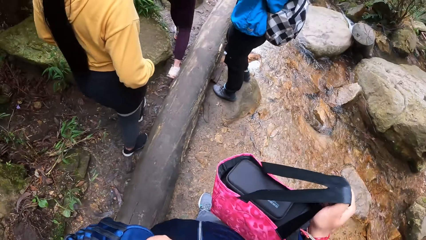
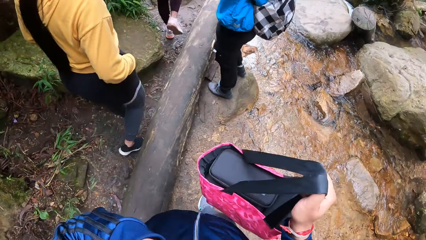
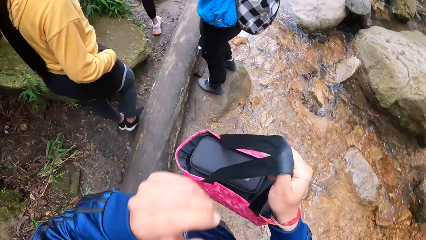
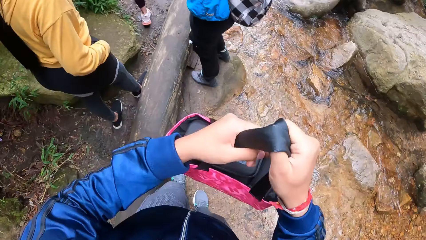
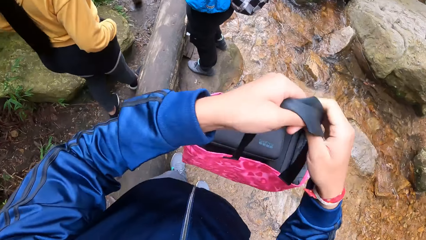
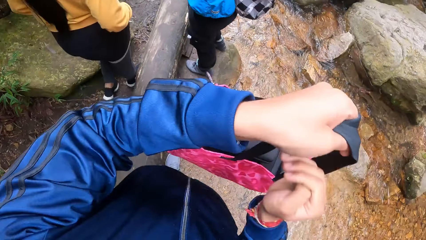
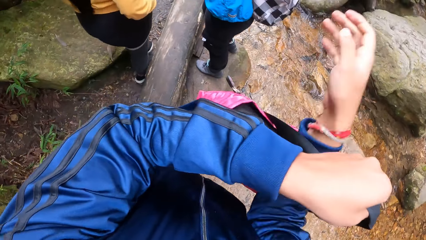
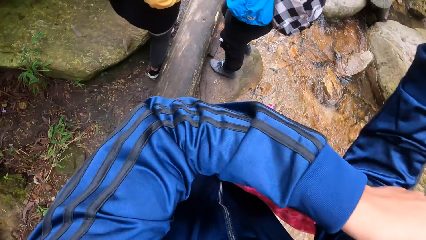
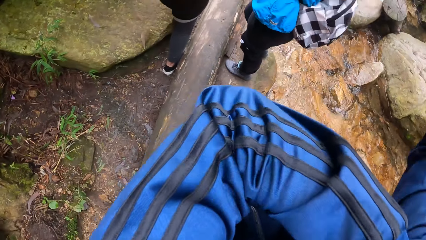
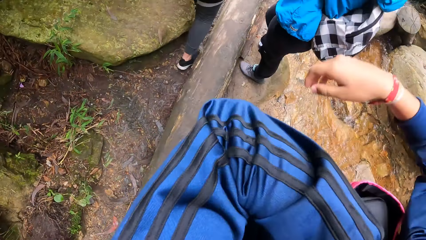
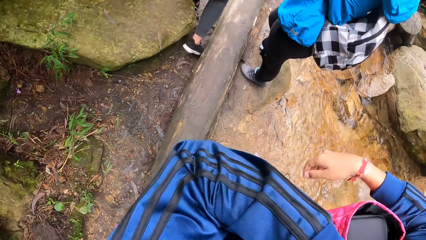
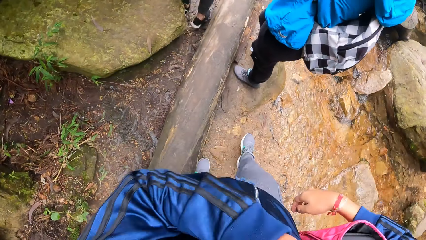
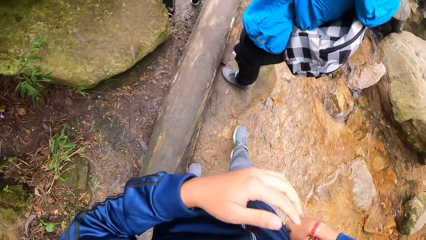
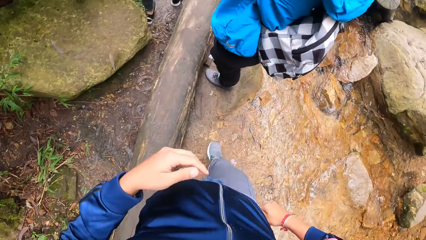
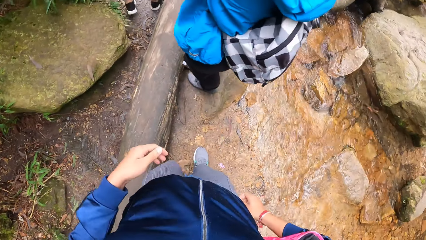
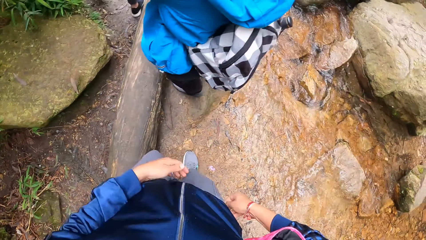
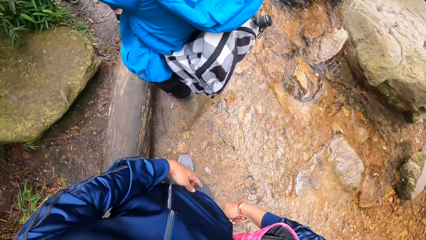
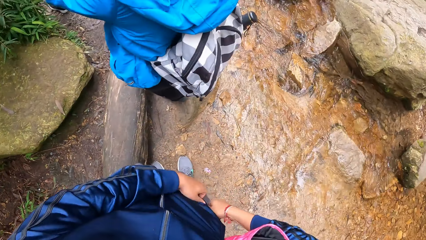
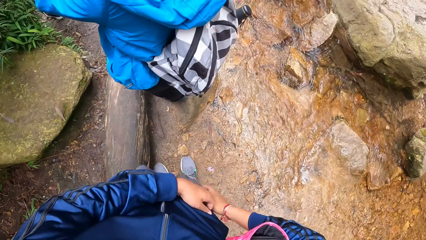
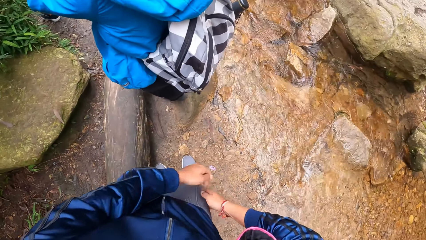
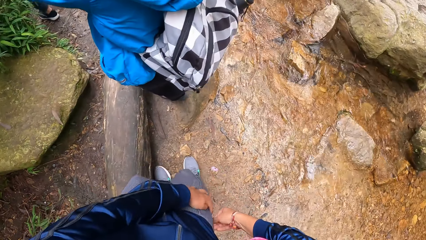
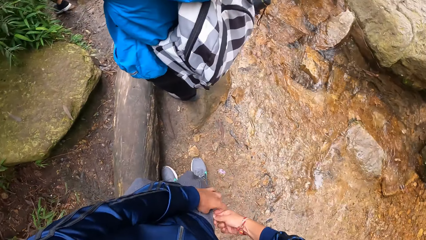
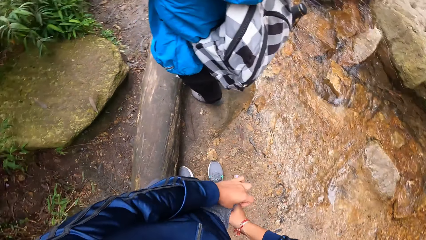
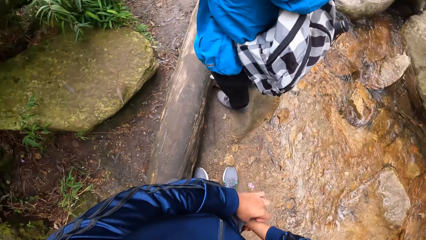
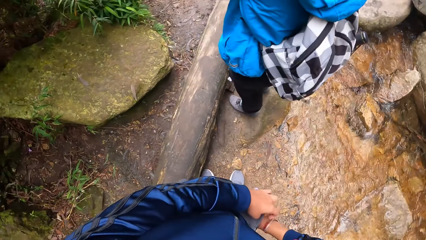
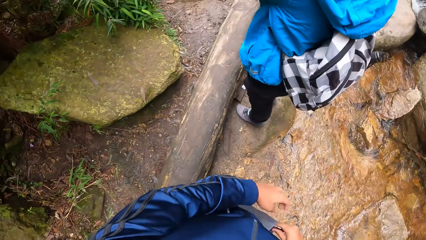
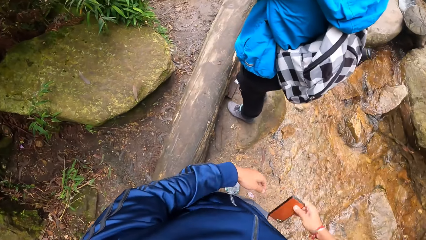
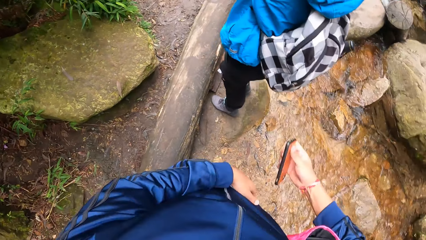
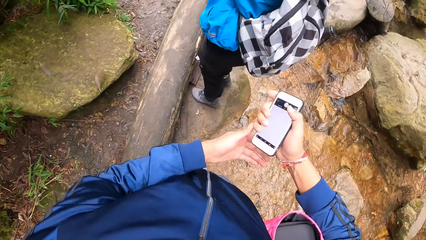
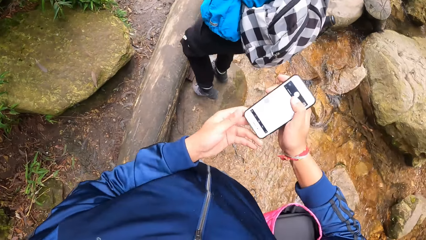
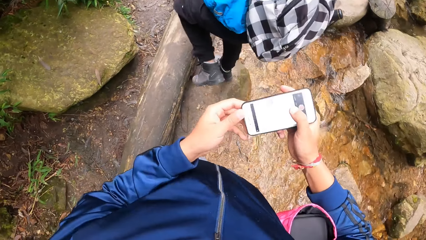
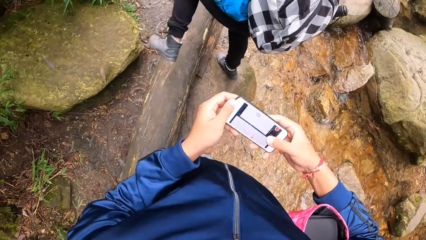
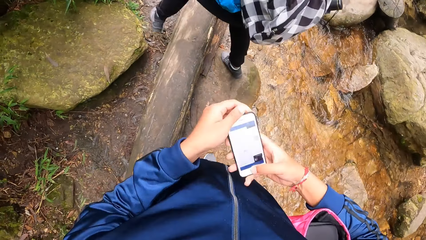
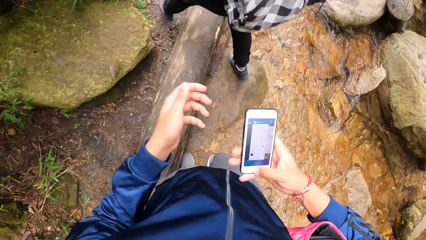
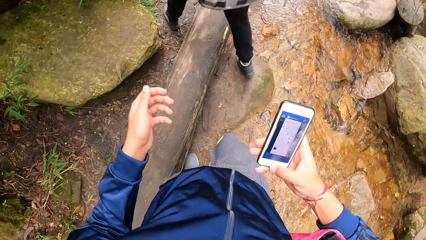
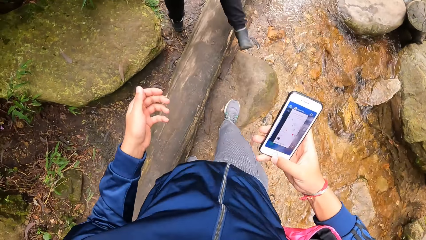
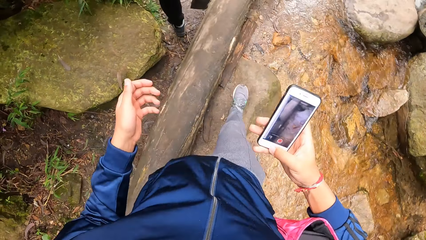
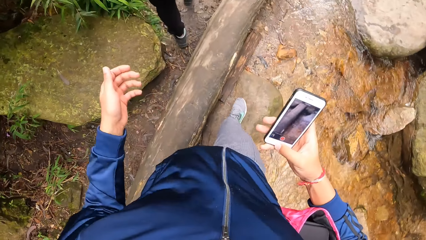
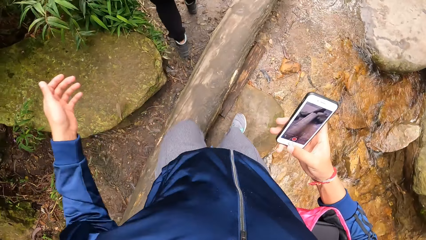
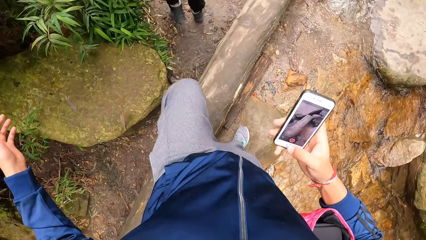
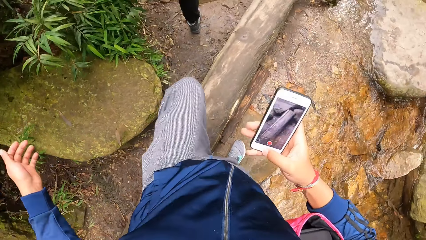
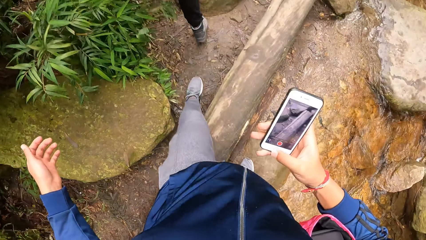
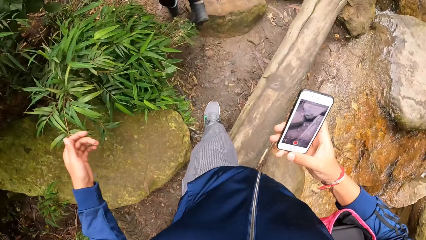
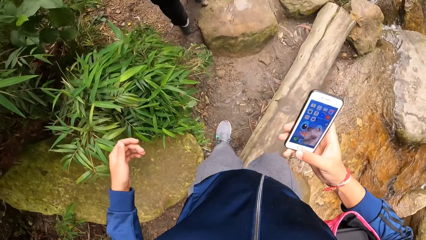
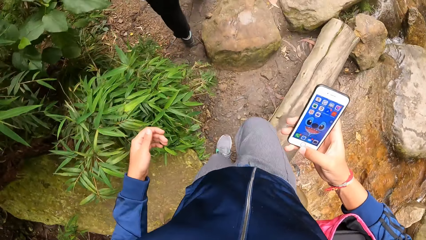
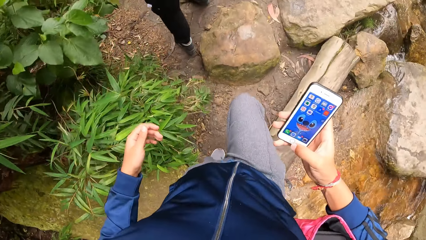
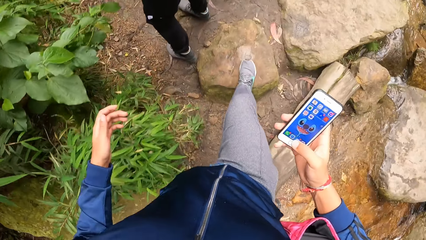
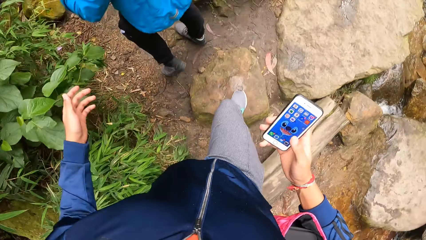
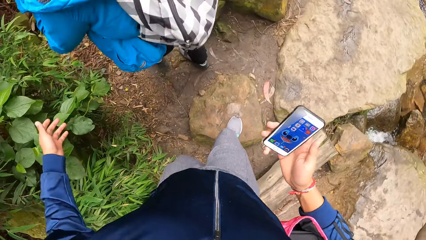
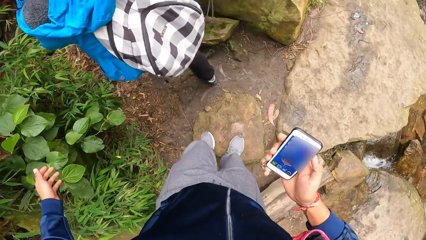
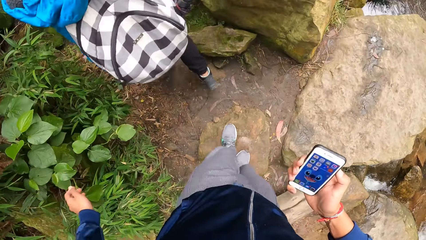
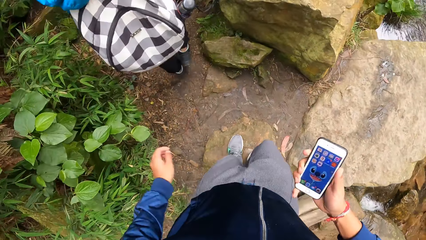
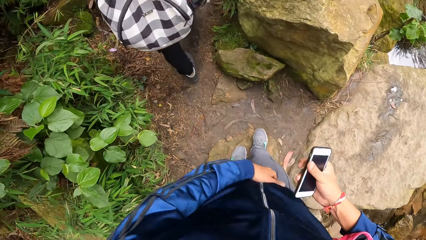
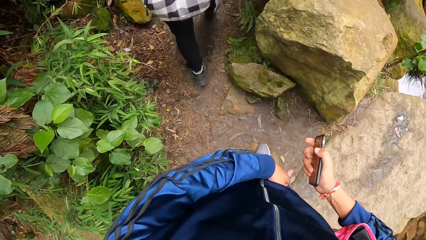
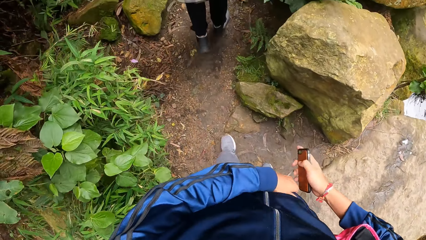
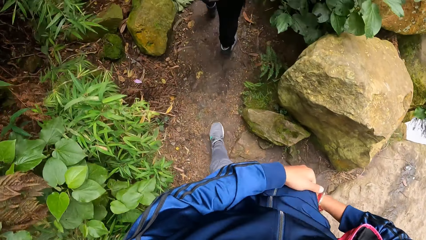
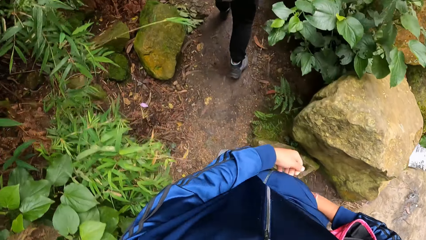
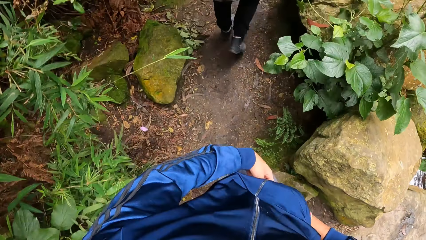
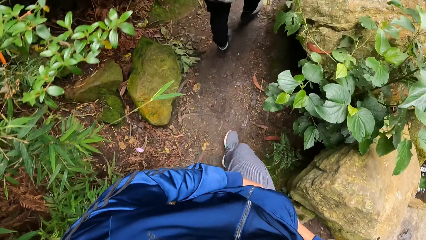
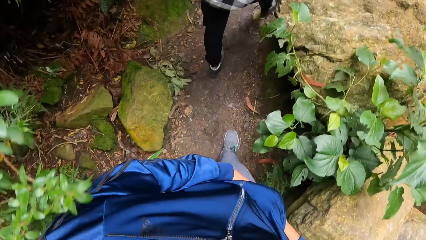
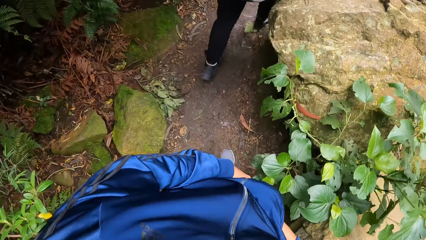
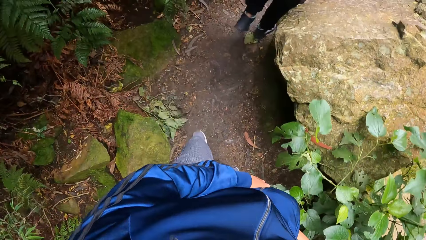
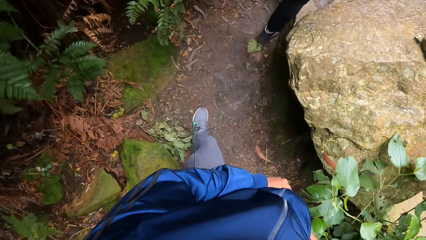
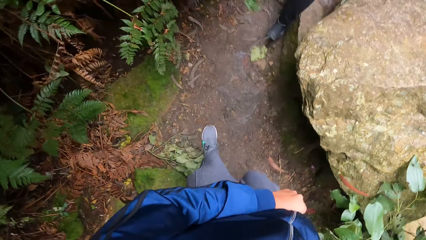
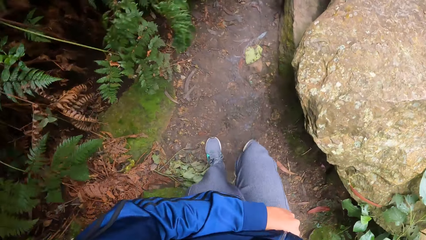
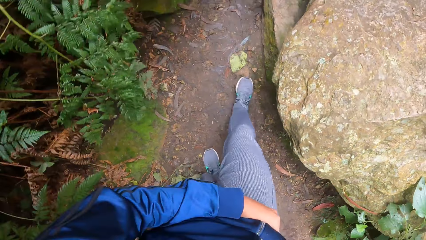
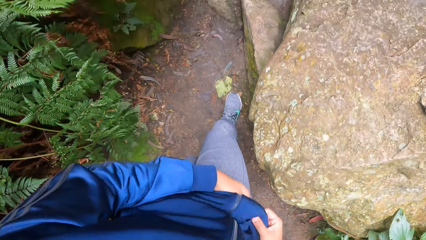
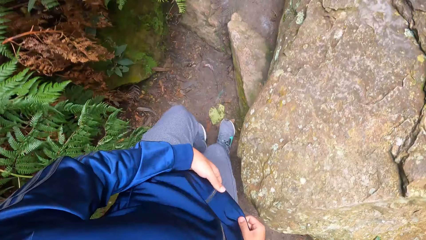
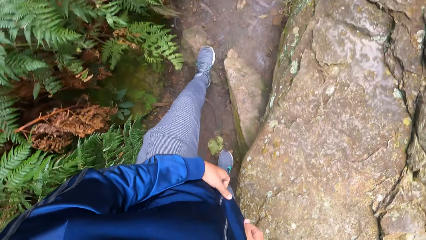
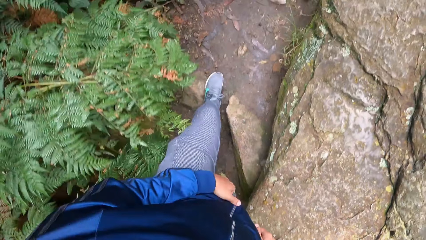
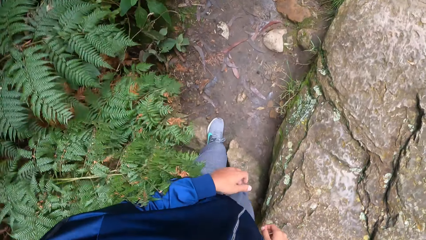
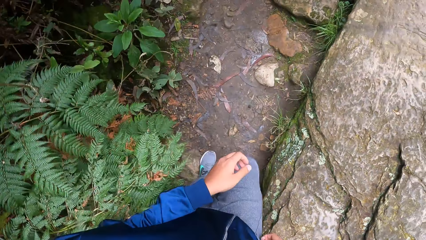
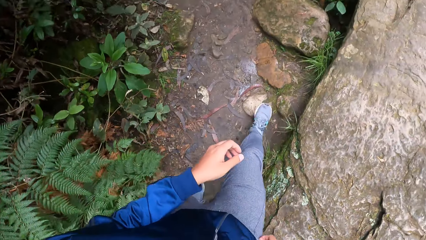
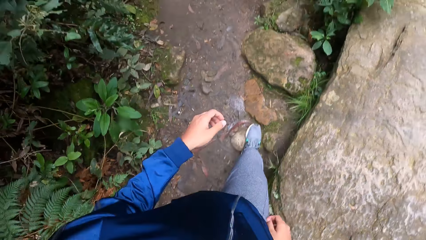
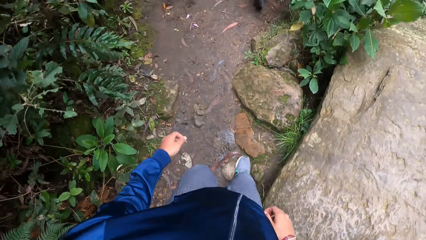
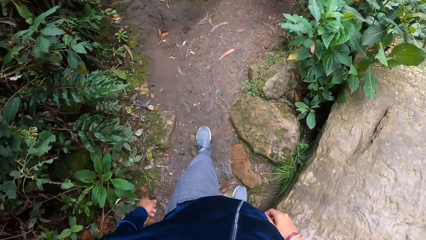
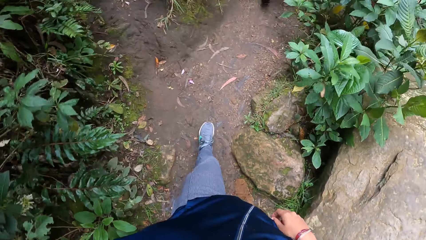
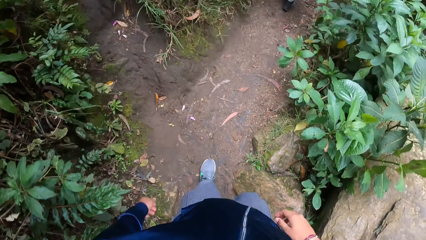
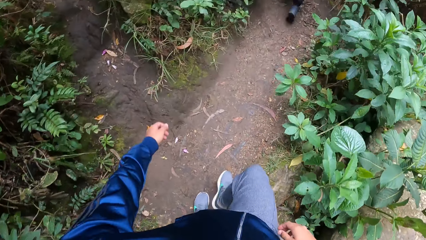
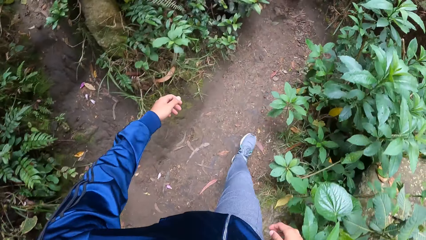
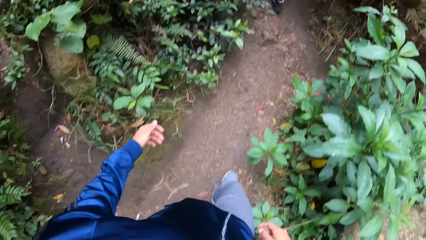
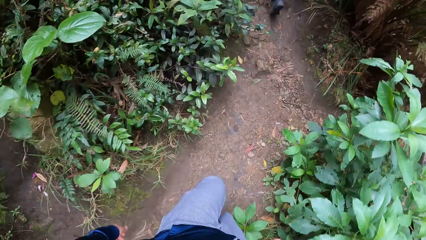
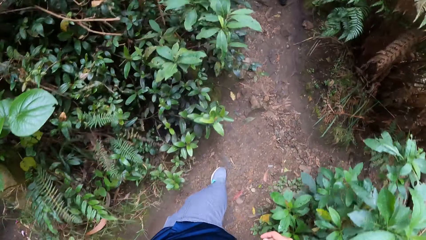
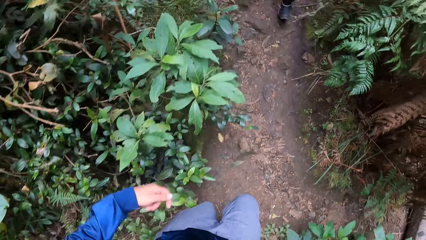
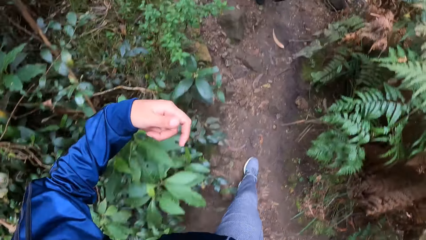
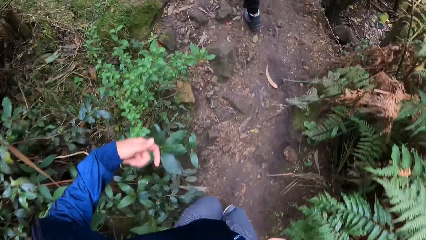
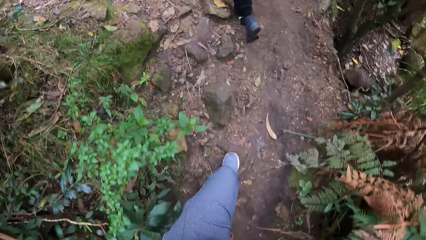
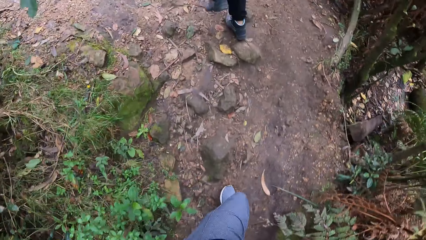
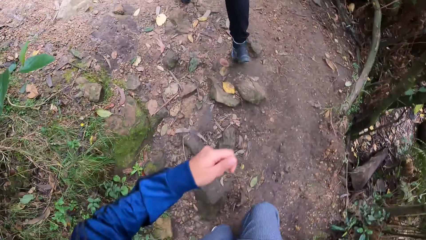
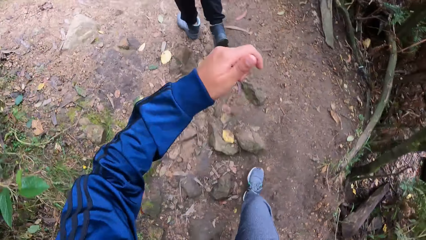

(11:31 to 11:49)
The camera wearer wears the bag around his right shoulder. He brings out his phone from his trouser pocket with his right hand. He walks. He operates the phone with his right hand. He holds the phone. He puts the phone in his trouser pocket with his right hand. He walks.
